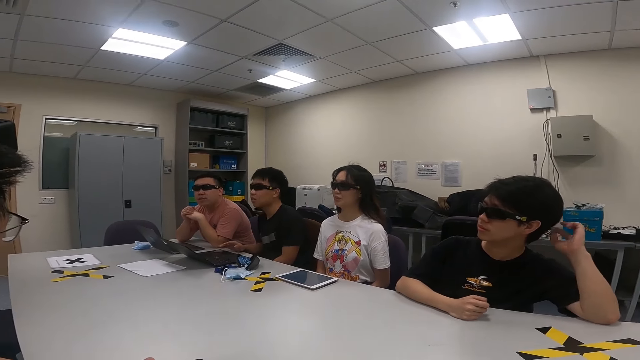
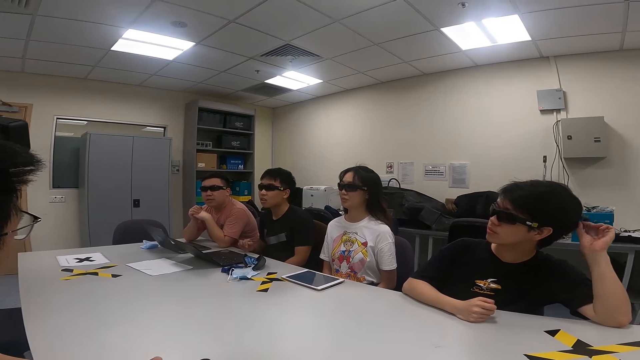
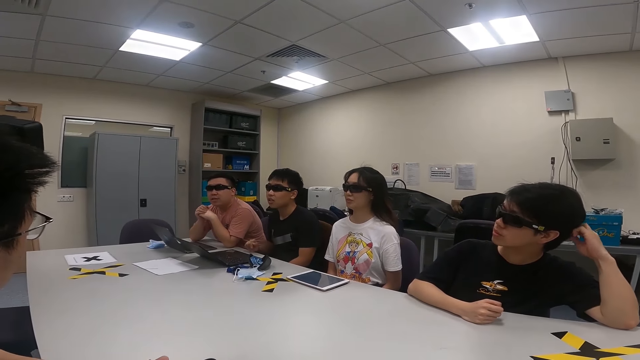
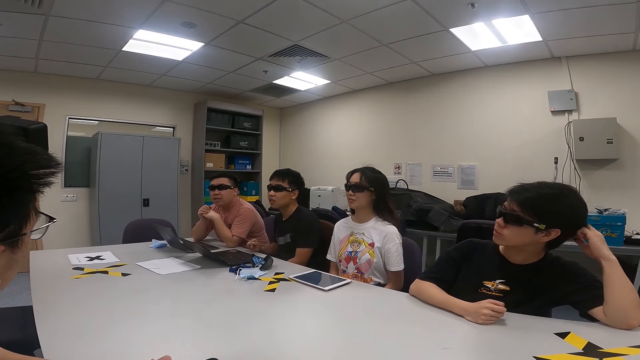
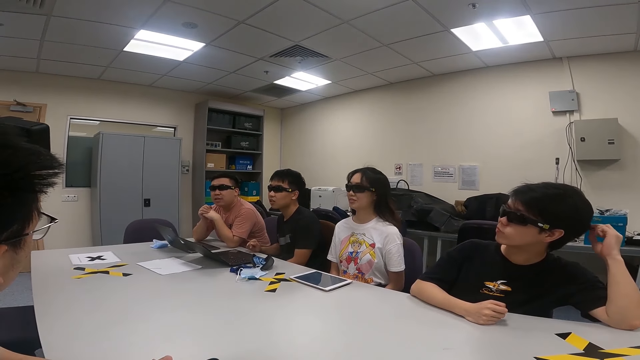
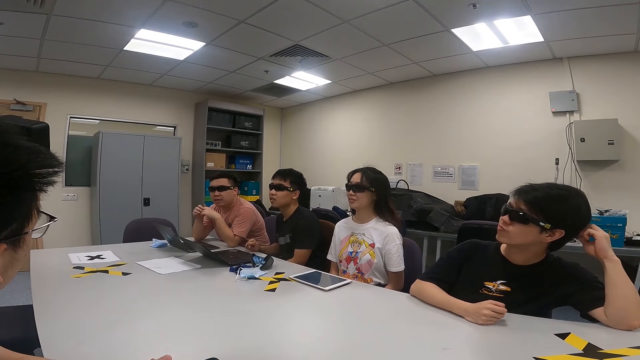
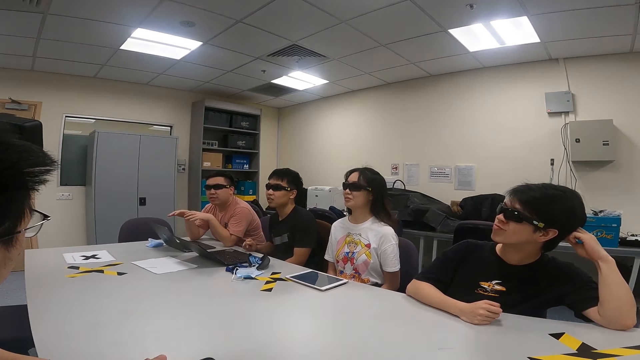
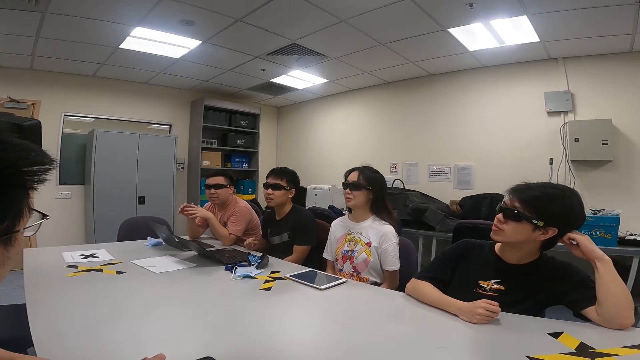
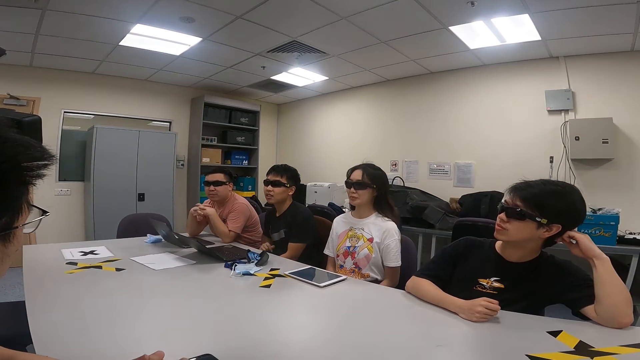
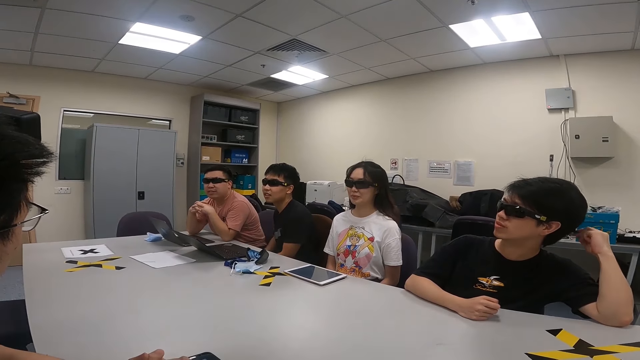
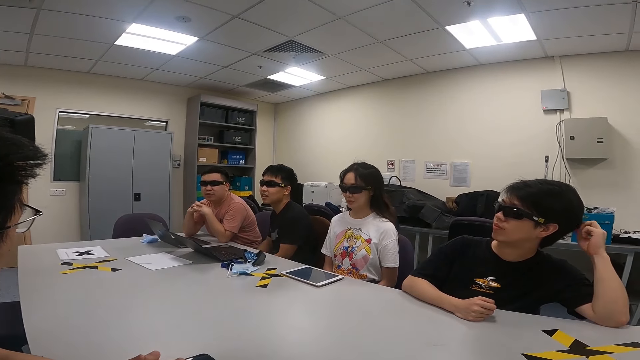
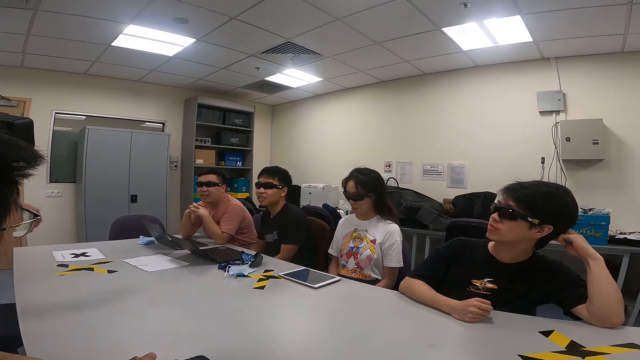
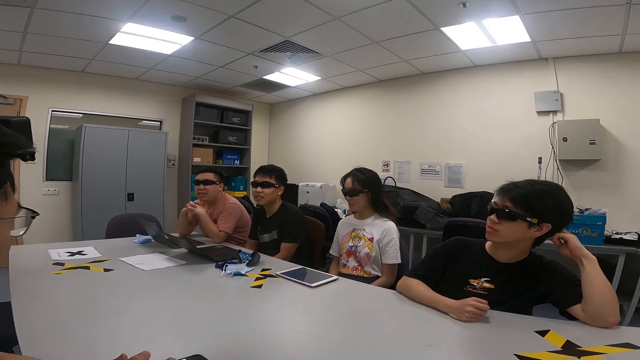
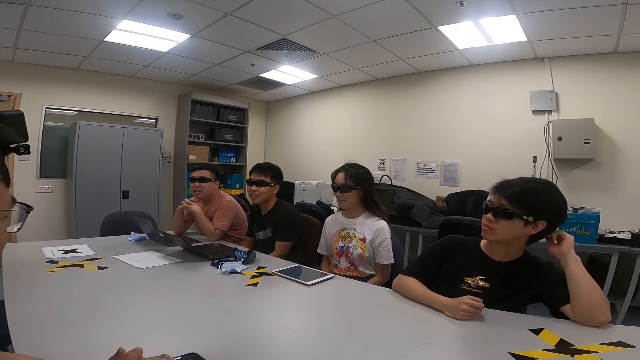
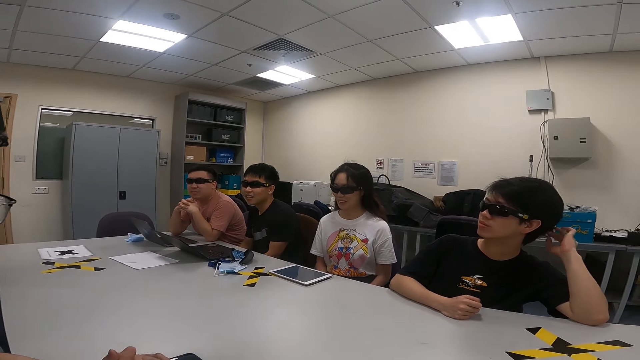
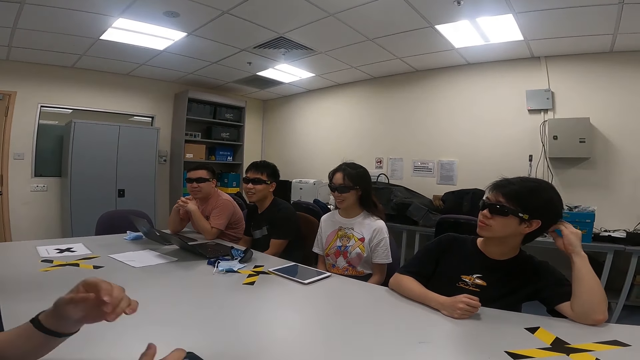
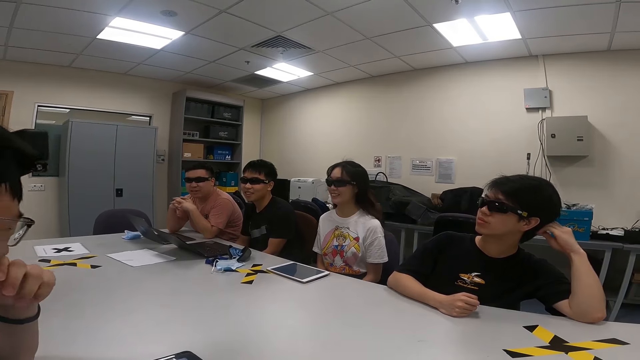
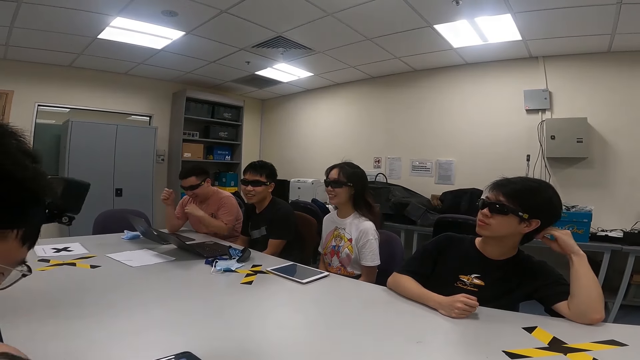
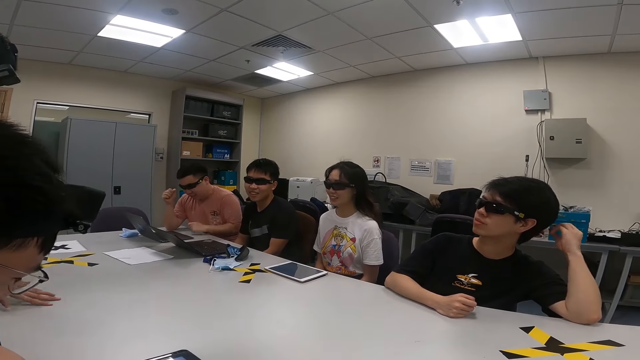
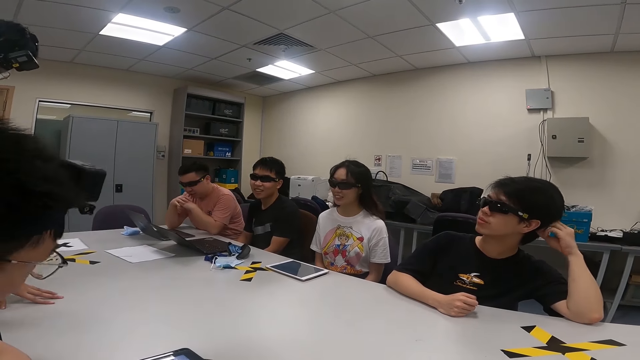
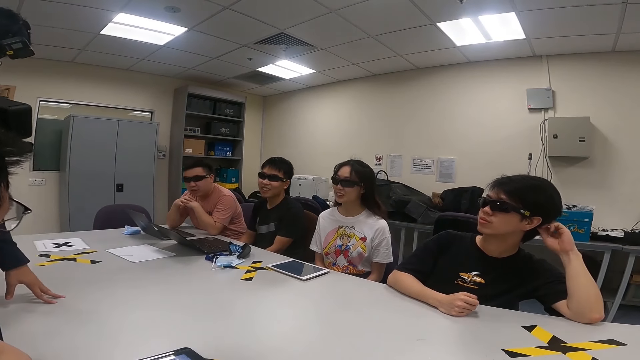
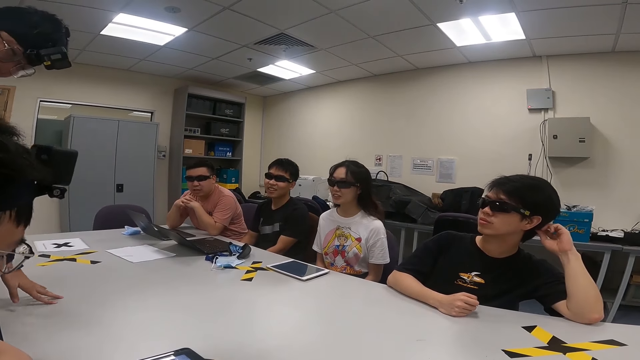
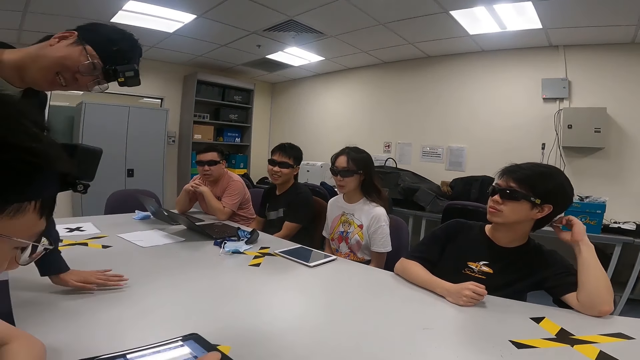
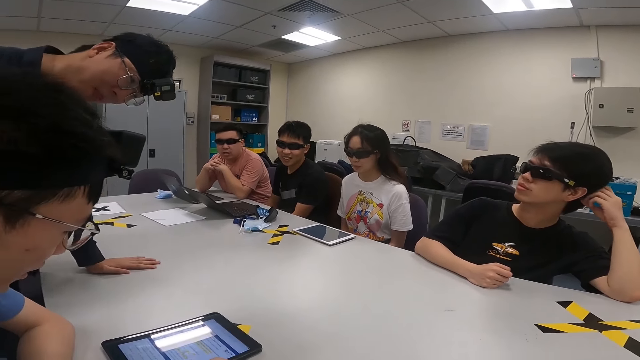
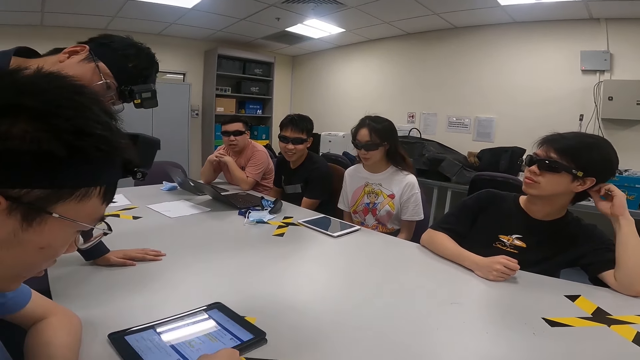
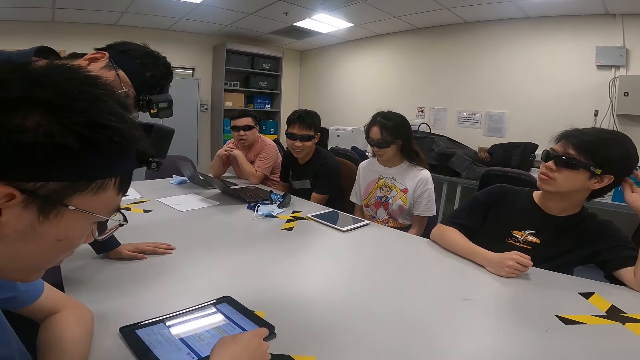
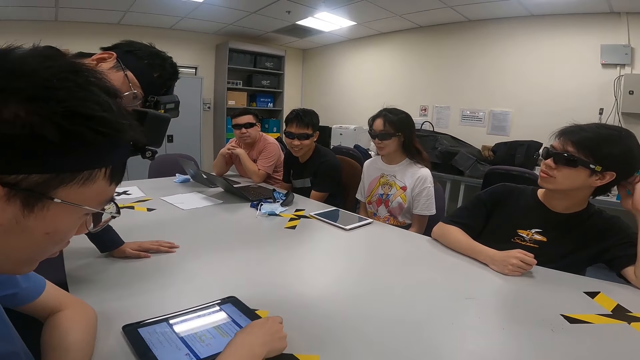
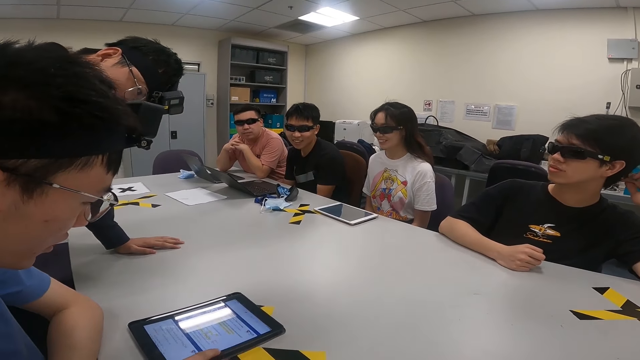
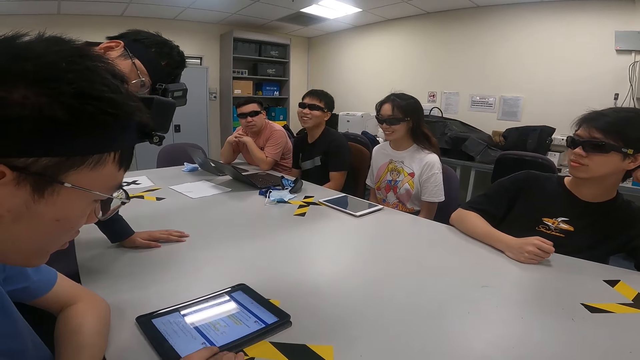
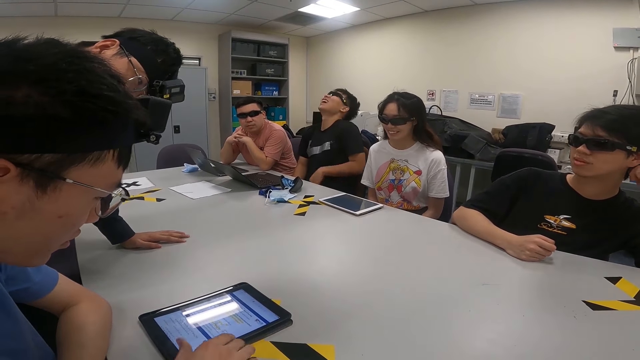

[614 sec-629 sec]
A person swings on the chair. Another person touches the hair. A third person moves the hands and holds hands. The third person moves the left hand and holds hands. A fourth person touches the table.

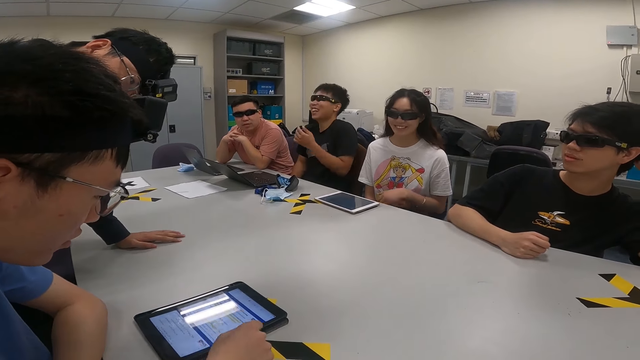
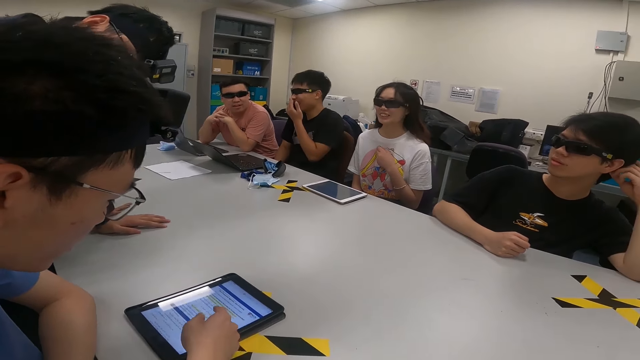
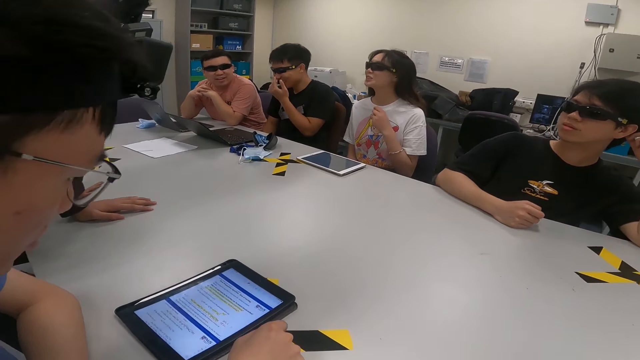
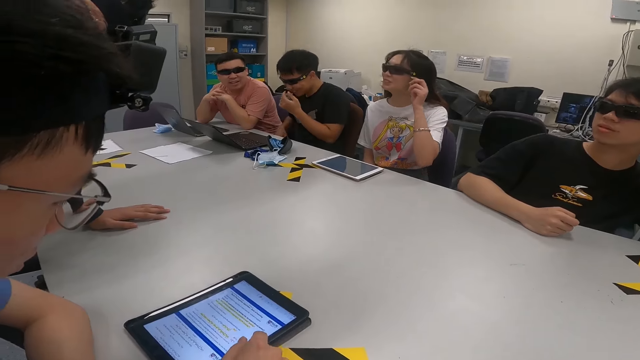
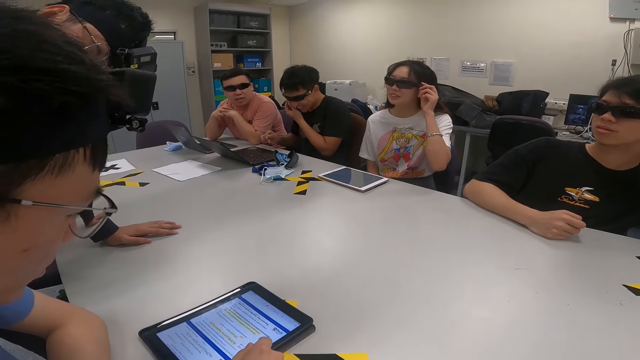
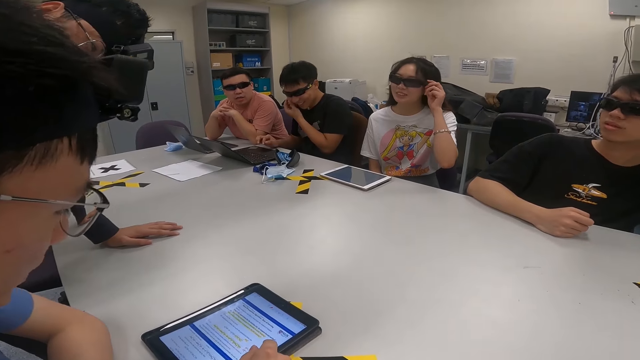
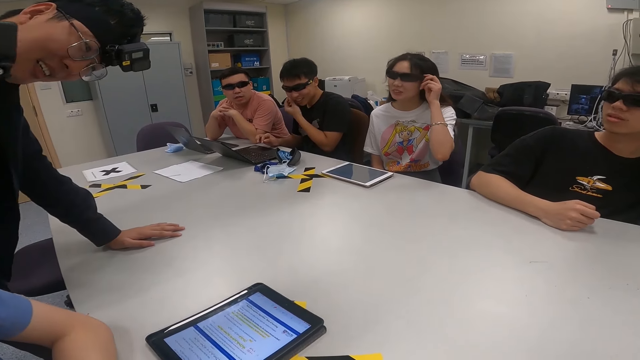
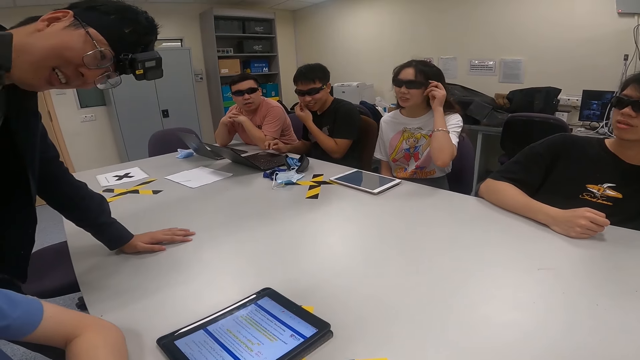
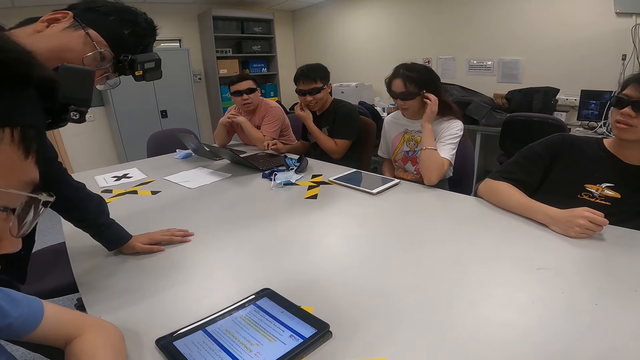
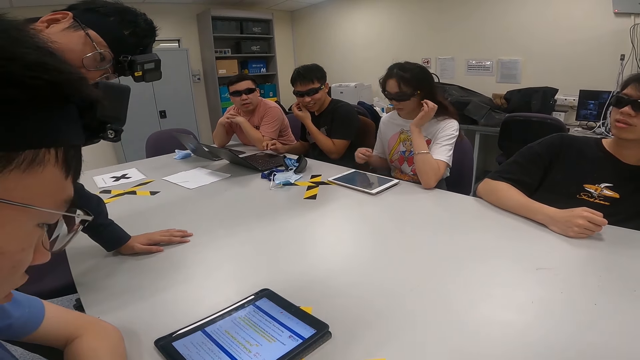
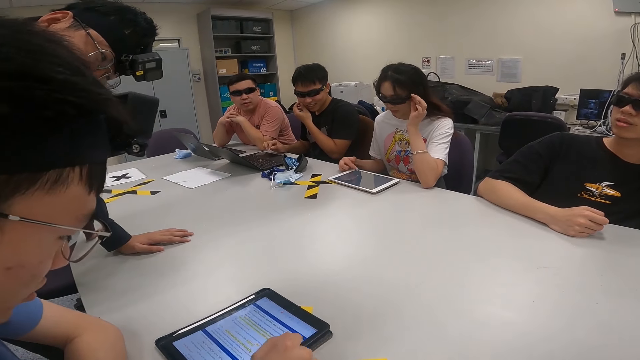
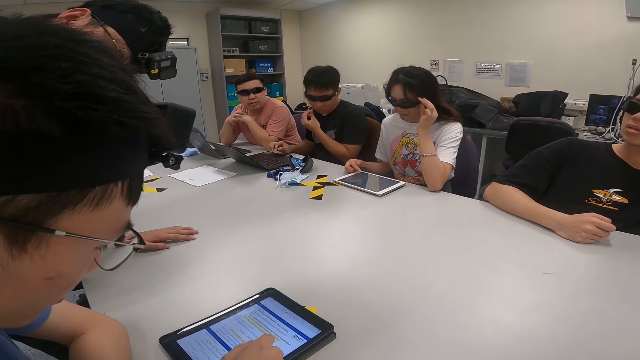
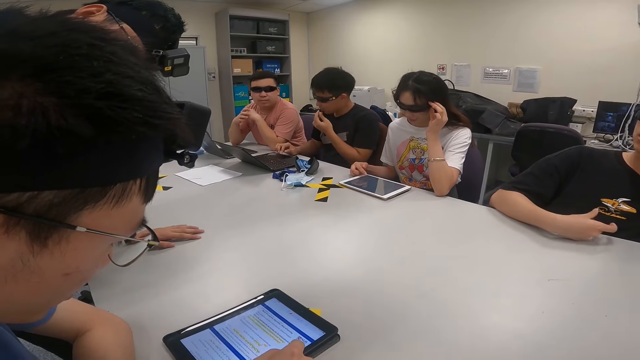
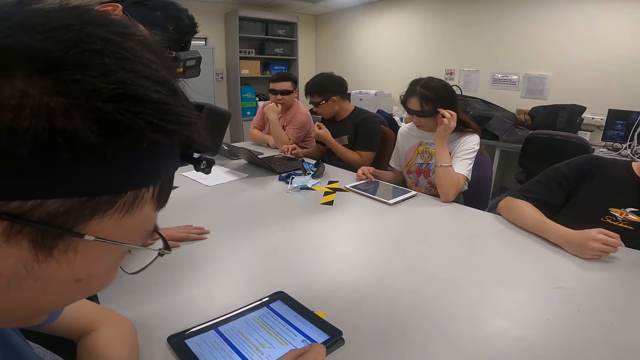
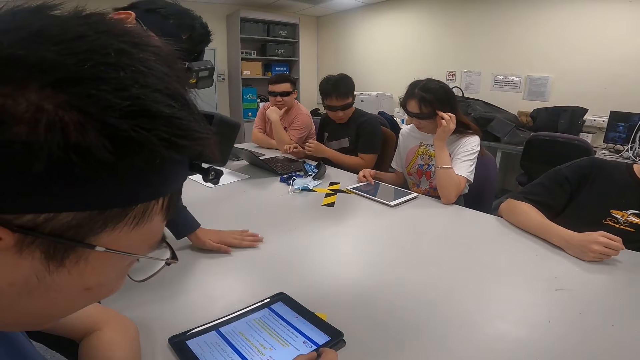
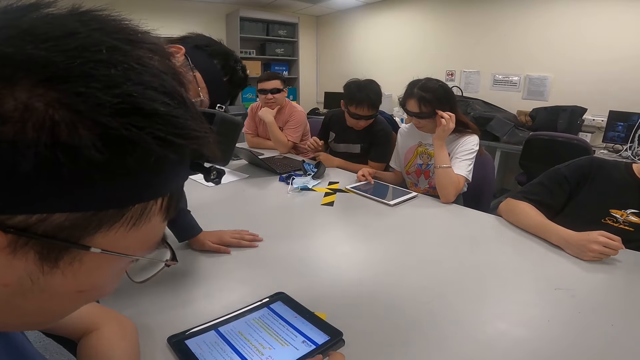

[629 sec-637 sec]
A person laughs. Another person operates the tablet. A third person touches the sunglasses. The first person operates the laptop and touches his face. The third person operates the tablet.
